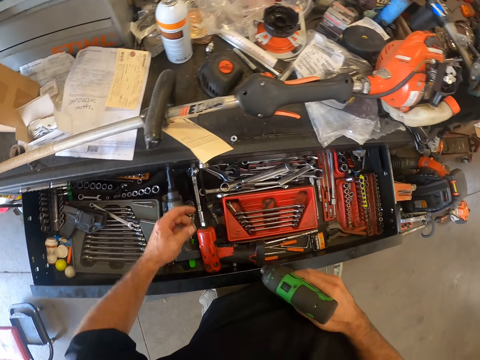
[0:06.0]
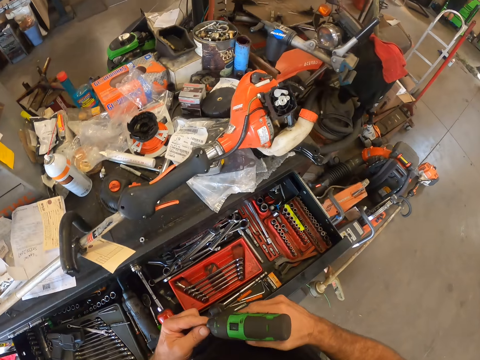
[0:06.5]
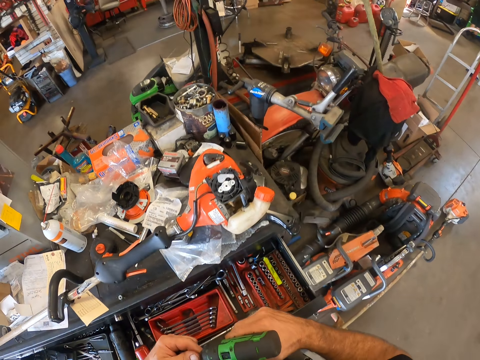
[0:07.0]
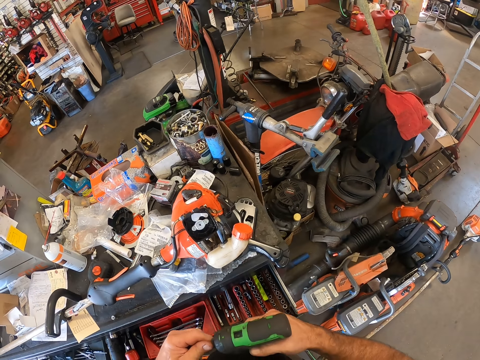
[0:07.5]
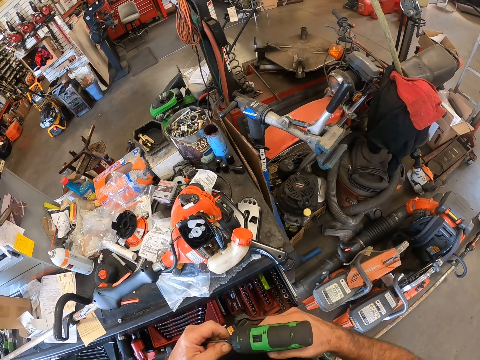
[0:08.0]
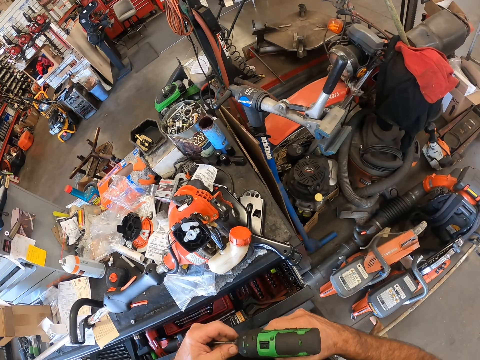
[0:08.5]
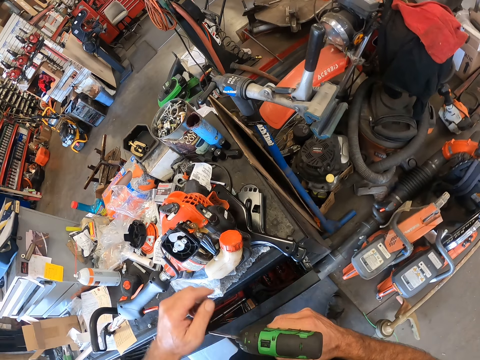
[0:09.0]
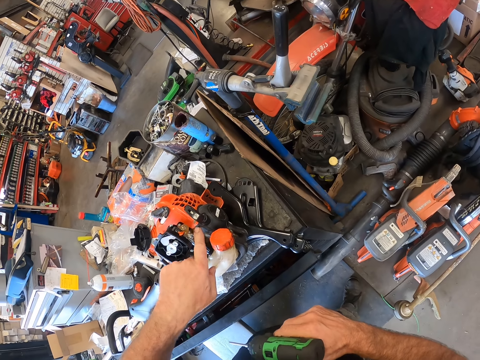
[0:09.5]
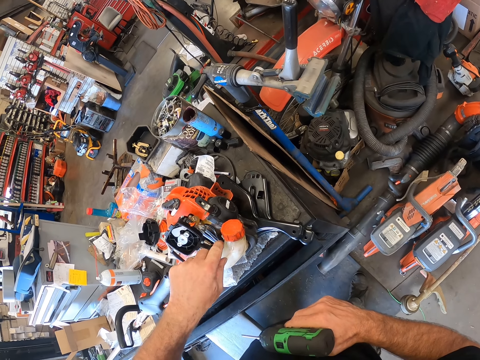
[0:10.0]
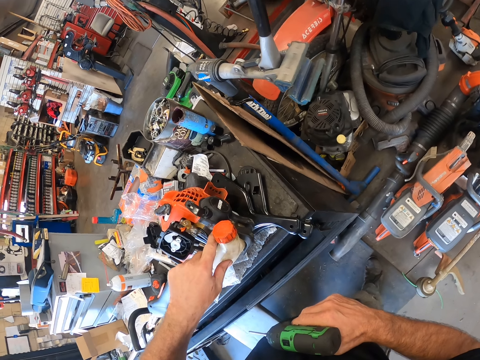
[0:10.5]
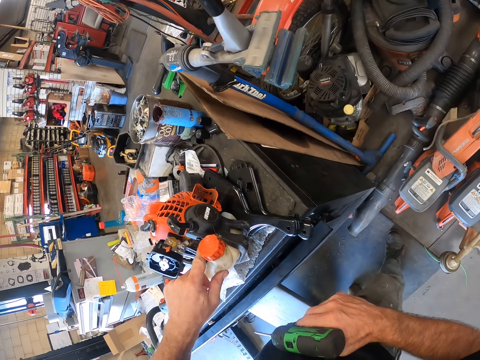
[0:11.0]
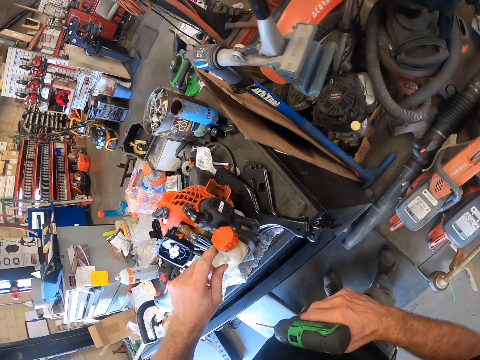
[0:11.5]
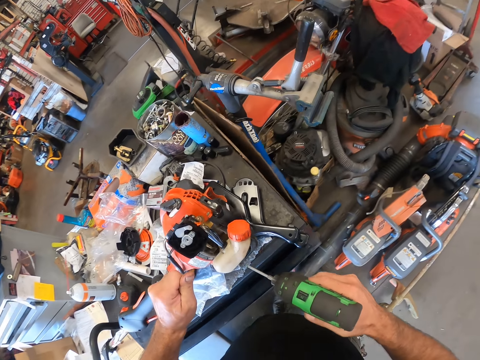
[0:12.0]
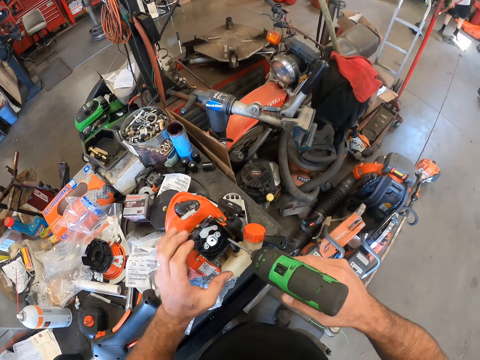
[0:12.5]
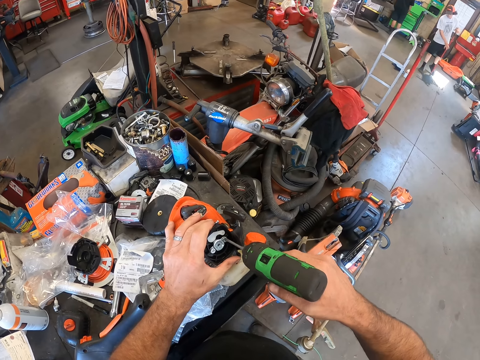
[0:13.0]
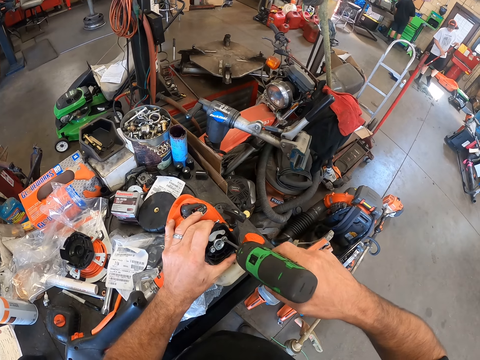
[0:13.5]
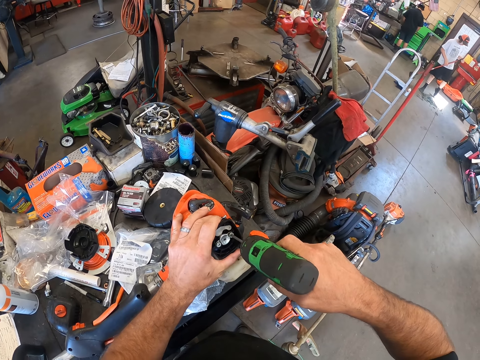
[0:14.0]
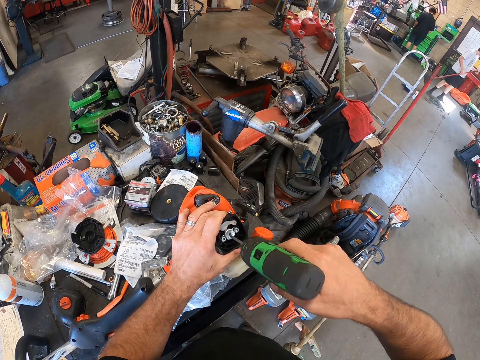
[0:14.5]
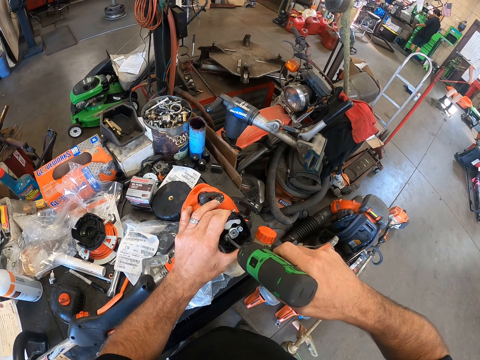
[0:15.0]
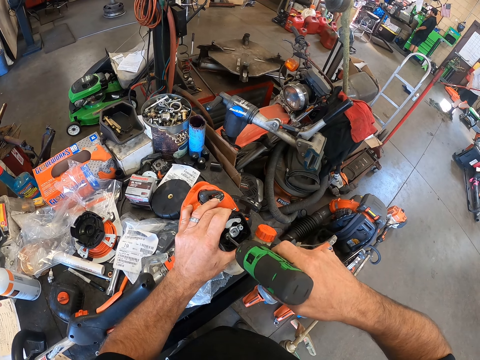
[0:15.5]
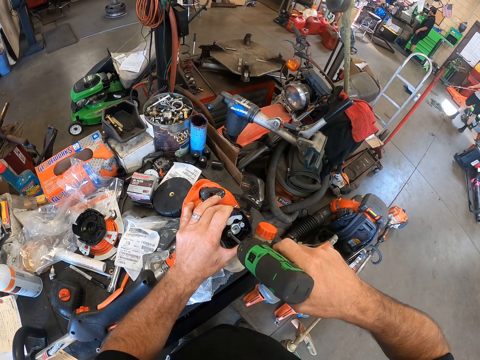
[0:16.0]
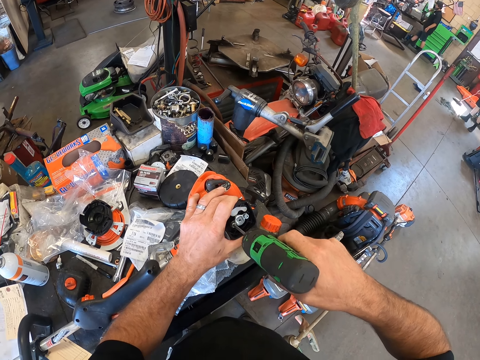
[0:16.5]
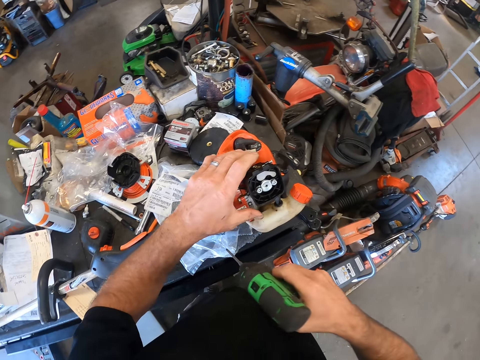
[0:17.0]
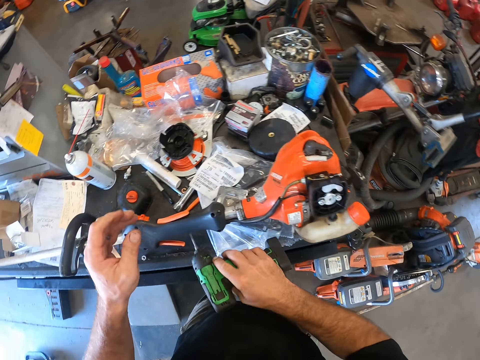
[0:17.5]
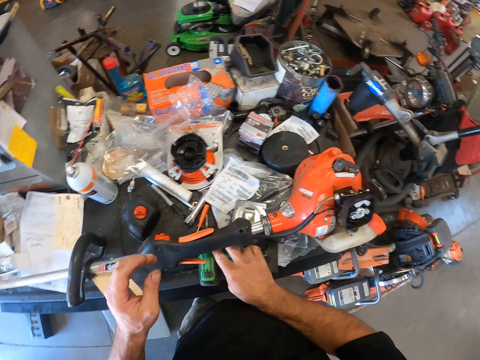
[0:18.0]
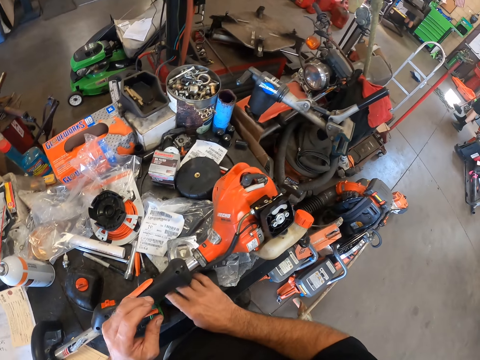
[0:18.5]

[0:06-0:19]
The camera wearer picks another screwdriver bit from the drawer with his left hand. He fixes the second screwdriver bit into the electric screwdriver with his left hand. He wipes the grass cutting machine with hands. He touches a fuel hose pipe line in a grass trimmer on the tool box chest with his left hand. He holds a starter in the grass trimmer on the tool box chest with his left hand. He screws the starter in the grass trimmer with the electric screwdriver in his right hand. He places the electric screwdriver on the tool box chest with his right hand.

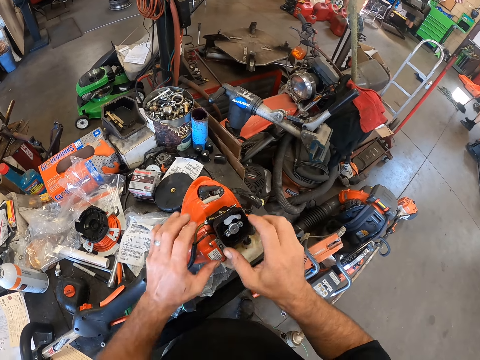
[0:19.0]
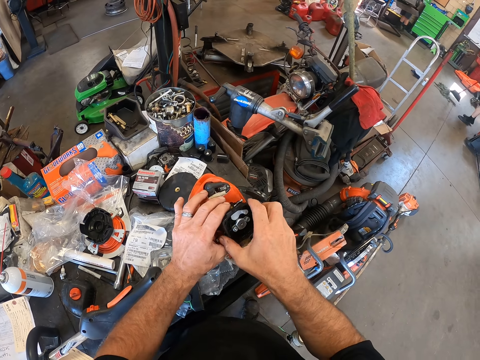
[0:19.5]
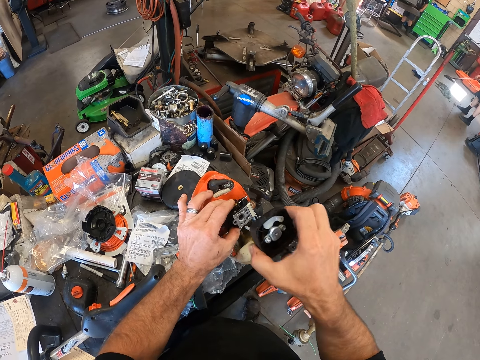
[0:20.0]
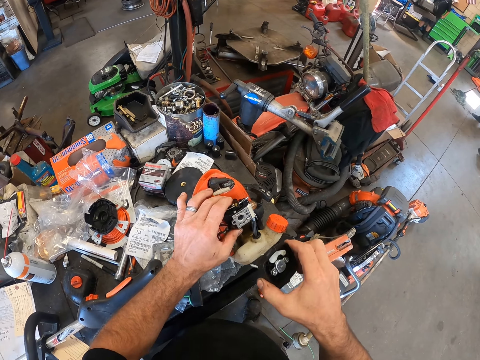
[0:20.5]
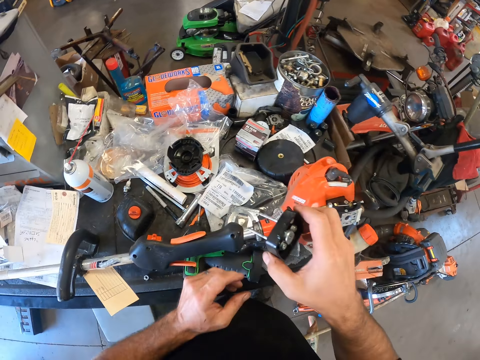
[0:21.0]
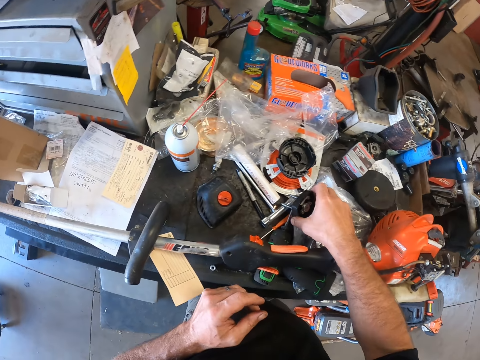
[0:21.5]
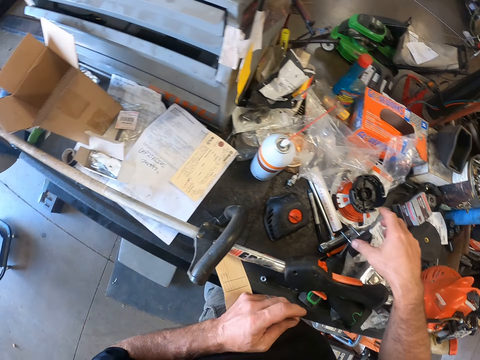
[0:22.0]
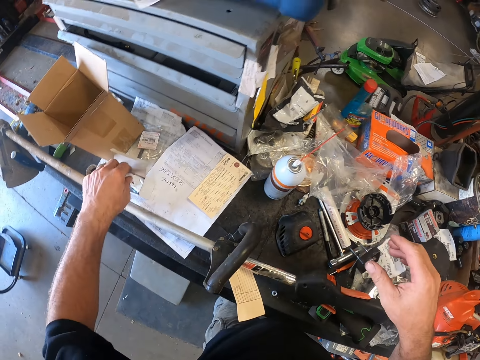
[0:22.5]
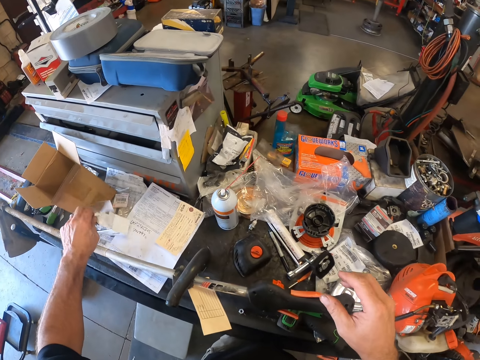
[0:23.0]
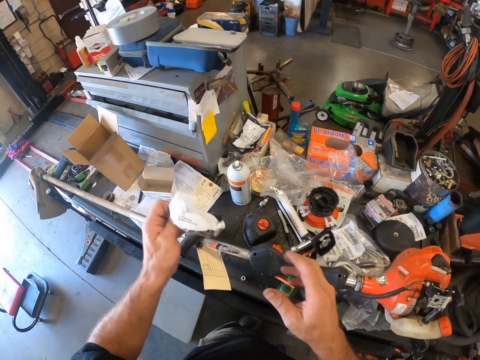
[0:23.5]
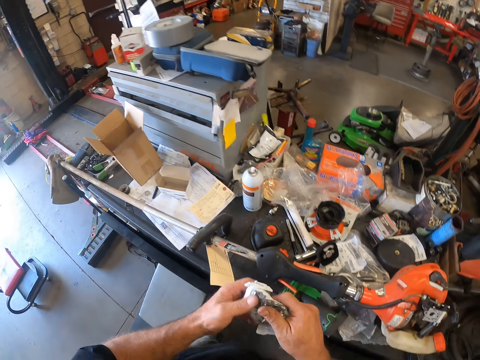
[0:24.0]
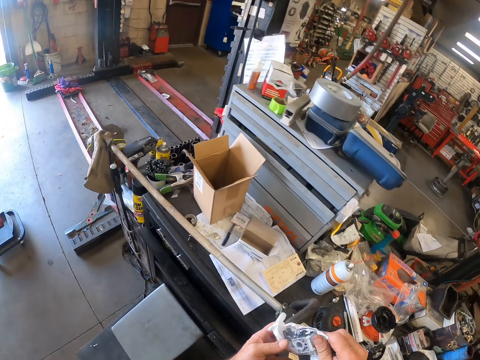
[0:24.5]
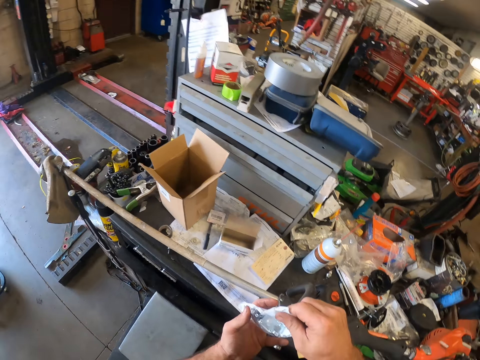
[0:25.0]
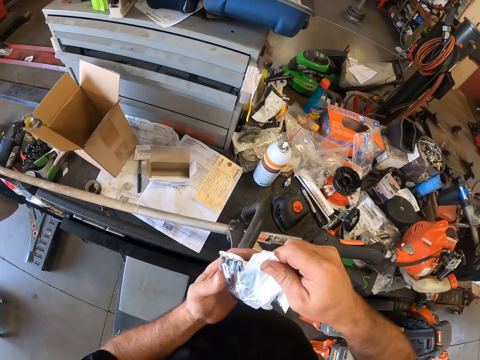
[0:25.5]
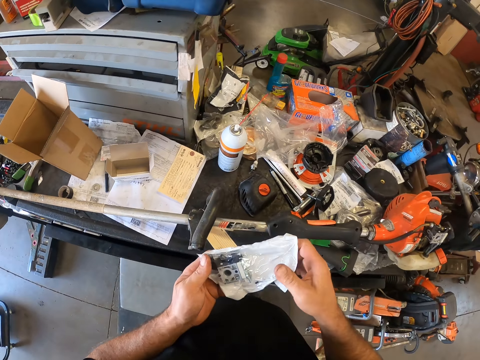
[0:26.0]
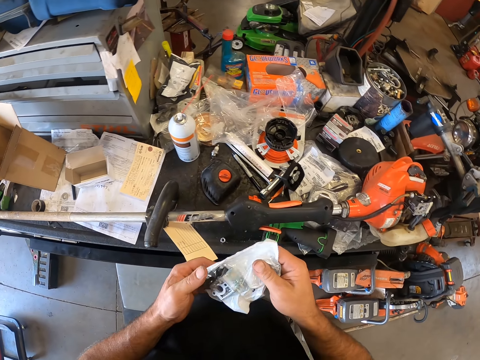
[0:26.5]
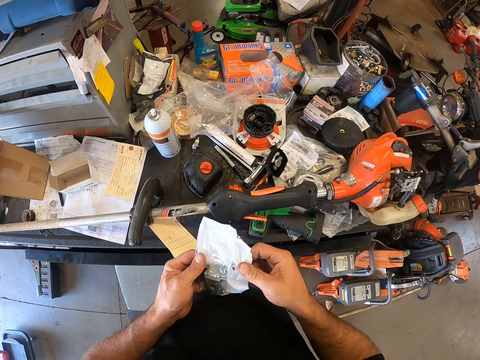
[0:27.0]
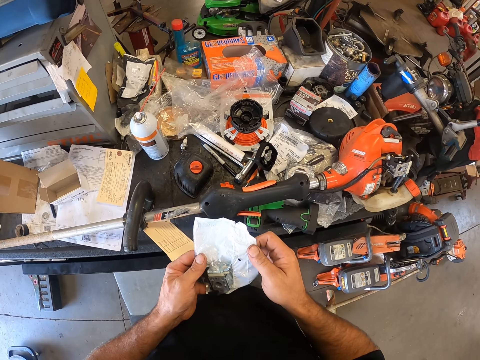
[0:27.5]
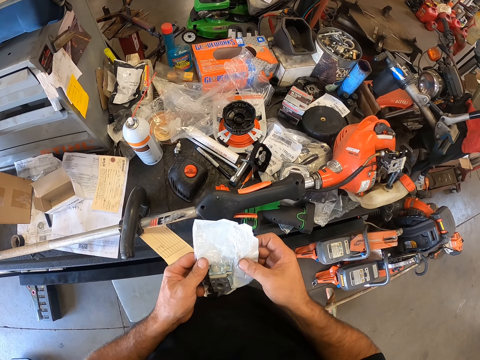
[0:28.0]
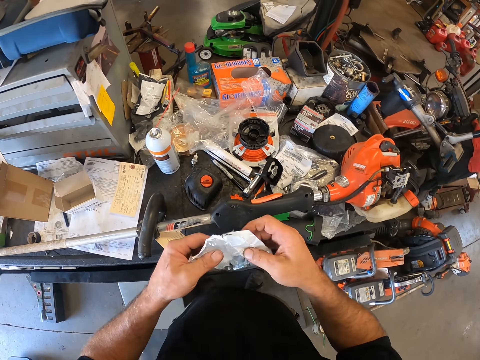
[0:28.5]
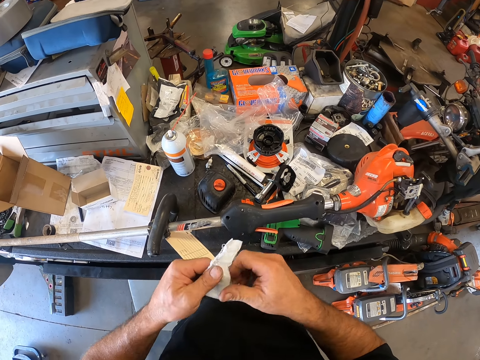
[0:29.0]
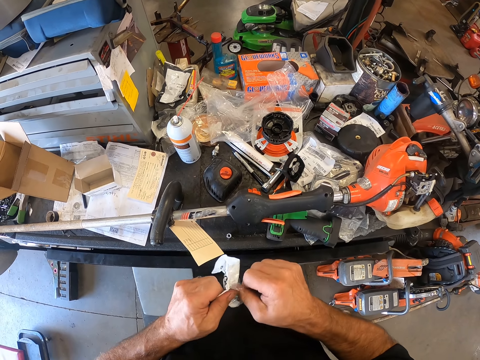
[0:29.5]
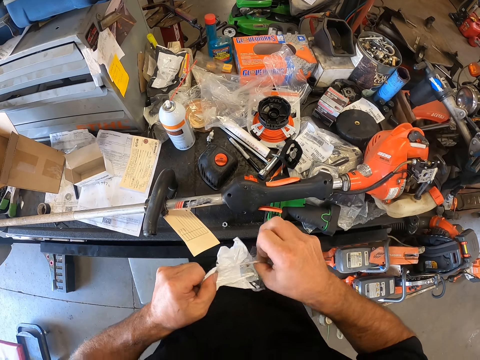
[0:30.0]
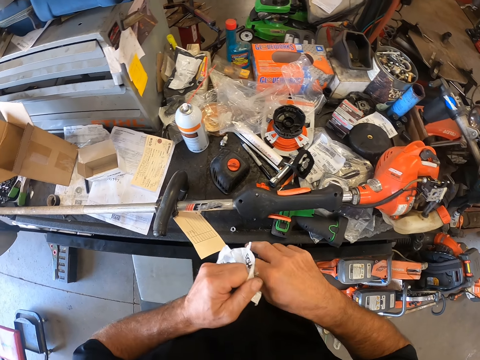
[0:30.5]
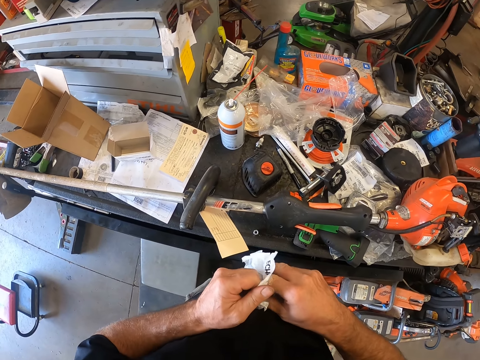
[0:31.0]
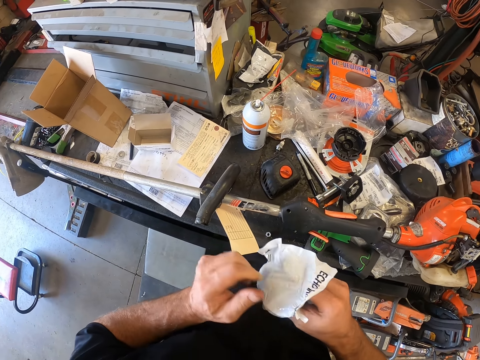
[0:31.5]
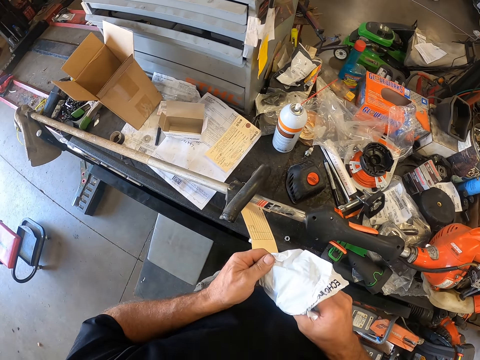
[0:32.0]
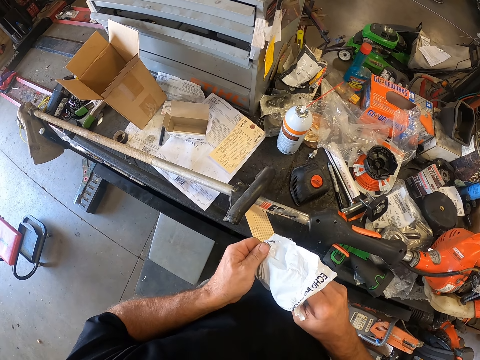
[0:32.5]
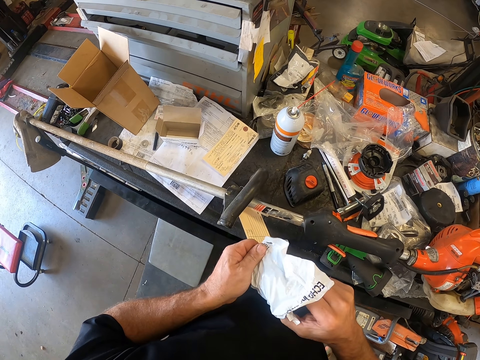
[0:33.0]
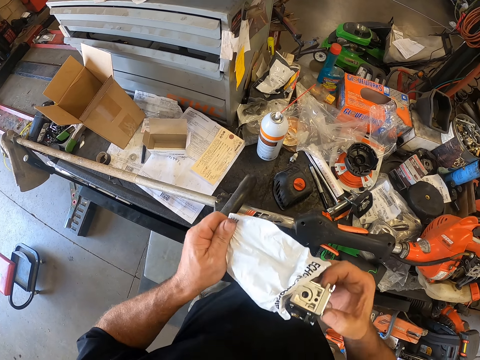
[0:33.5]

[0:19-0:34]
The camera wearer takes out the starter or carburetor of the grass trimmer with his right hand. He places the starter of the grass trimmer on the tool box chest with his right hand. He picks a new packaged carburetor from the tool box chest with his left hand. He takes out the carburetor from the package with both of his hands. He looks at the new carburetor. He unwraps the carburetor.
